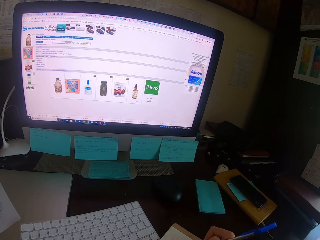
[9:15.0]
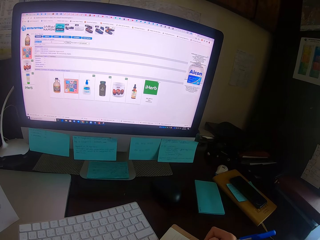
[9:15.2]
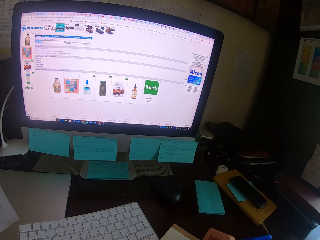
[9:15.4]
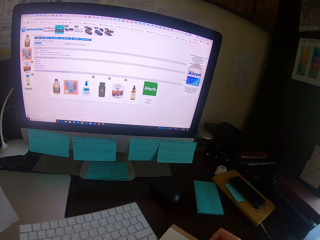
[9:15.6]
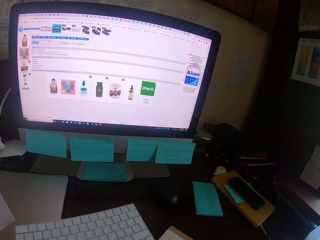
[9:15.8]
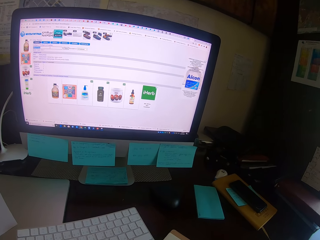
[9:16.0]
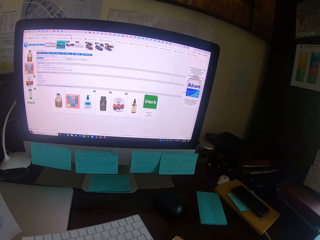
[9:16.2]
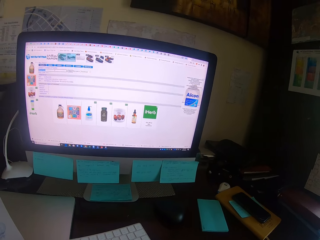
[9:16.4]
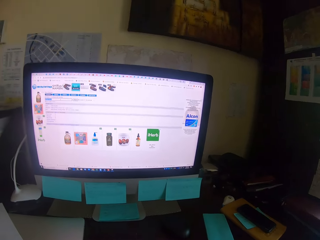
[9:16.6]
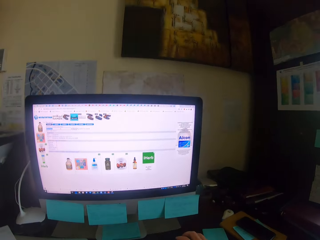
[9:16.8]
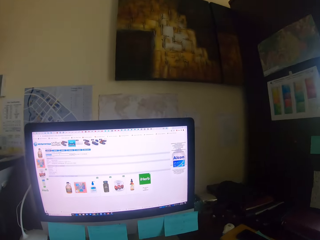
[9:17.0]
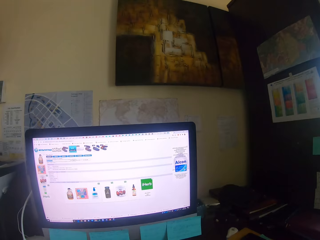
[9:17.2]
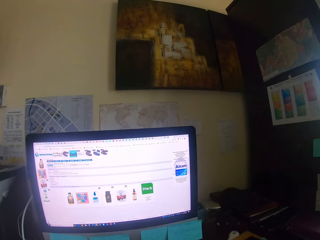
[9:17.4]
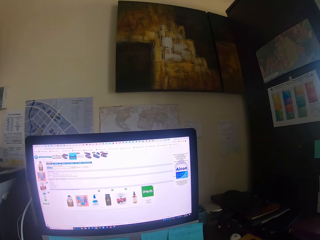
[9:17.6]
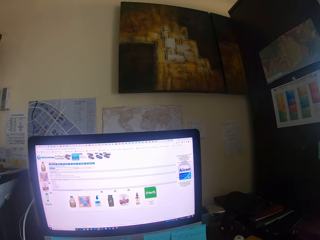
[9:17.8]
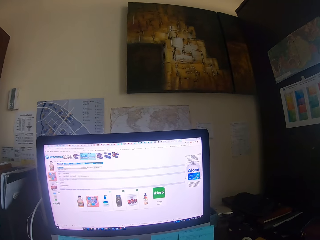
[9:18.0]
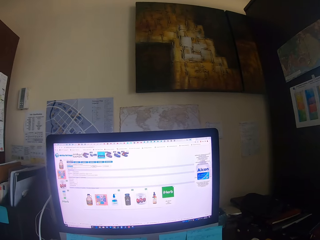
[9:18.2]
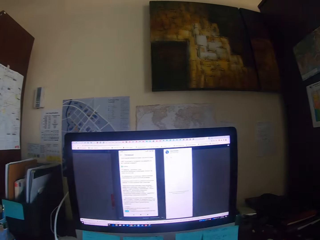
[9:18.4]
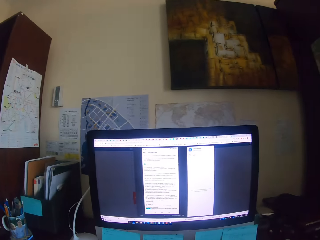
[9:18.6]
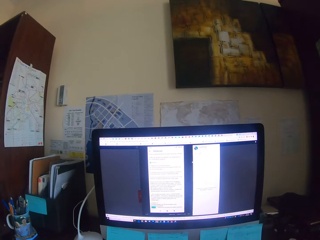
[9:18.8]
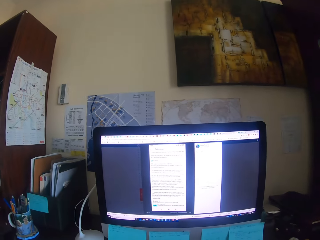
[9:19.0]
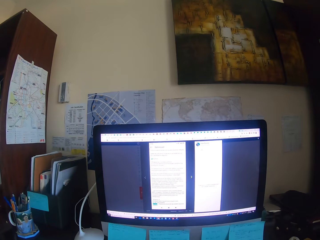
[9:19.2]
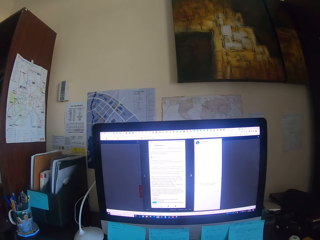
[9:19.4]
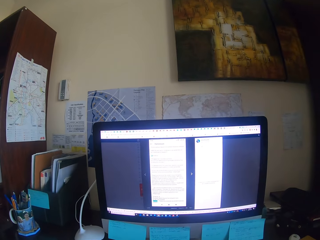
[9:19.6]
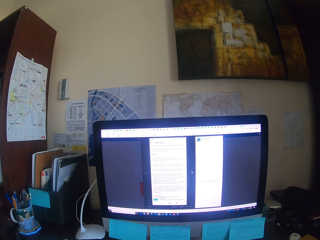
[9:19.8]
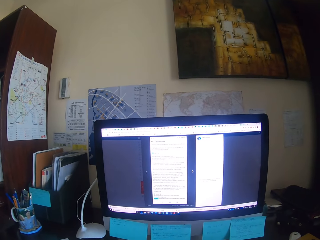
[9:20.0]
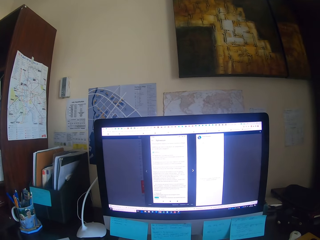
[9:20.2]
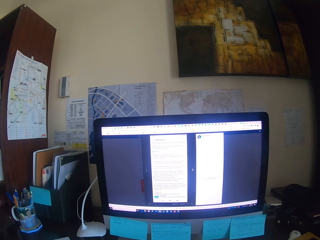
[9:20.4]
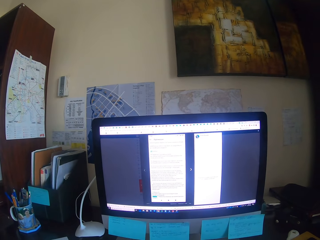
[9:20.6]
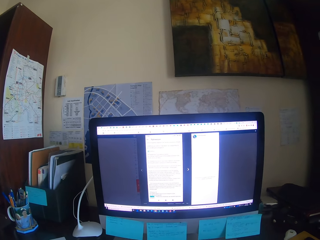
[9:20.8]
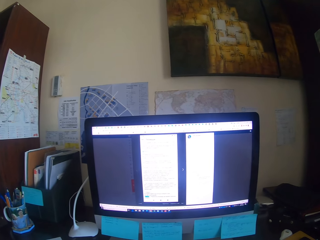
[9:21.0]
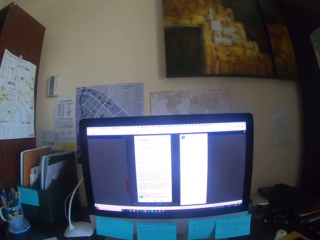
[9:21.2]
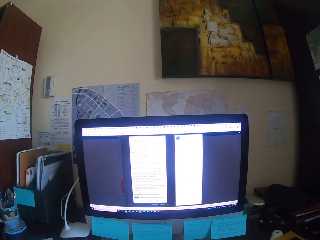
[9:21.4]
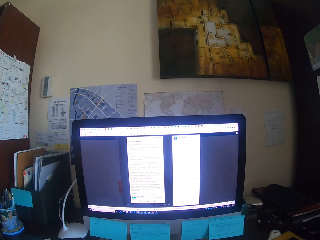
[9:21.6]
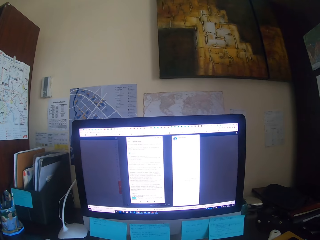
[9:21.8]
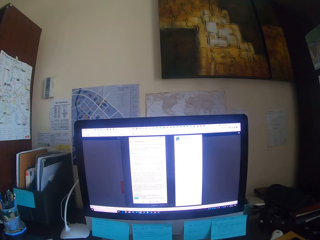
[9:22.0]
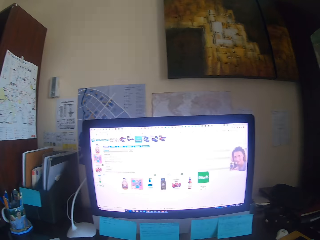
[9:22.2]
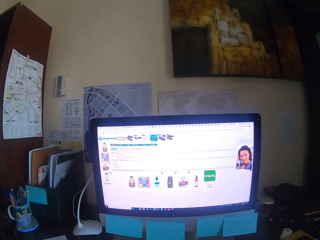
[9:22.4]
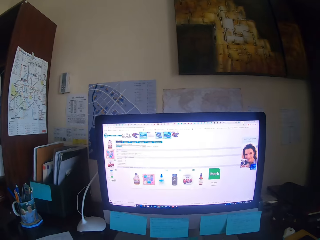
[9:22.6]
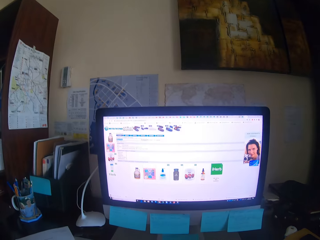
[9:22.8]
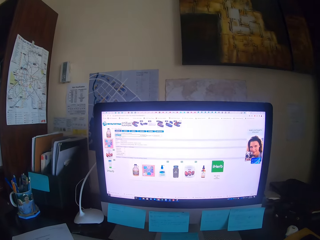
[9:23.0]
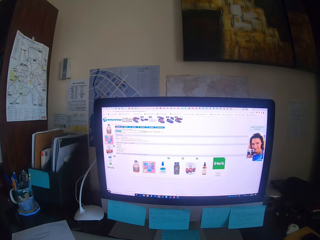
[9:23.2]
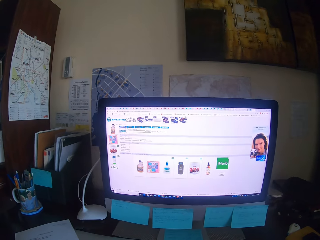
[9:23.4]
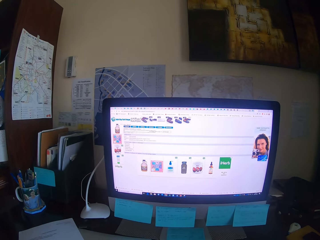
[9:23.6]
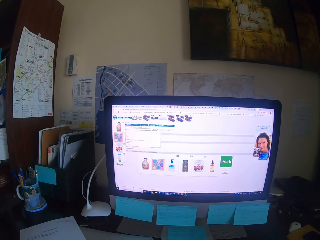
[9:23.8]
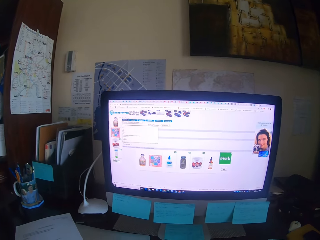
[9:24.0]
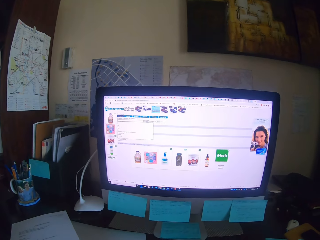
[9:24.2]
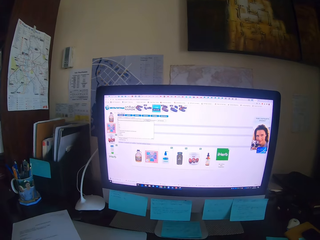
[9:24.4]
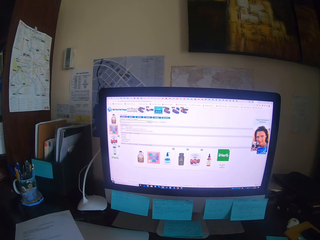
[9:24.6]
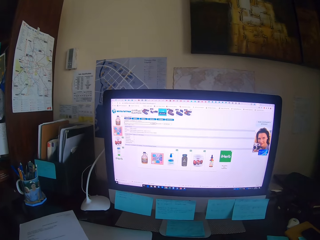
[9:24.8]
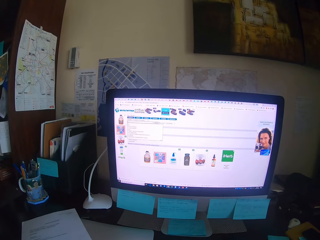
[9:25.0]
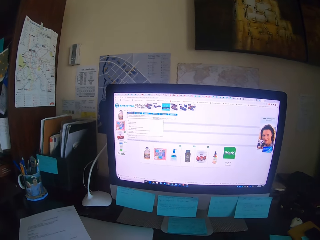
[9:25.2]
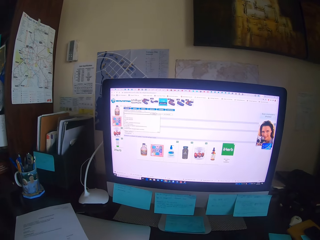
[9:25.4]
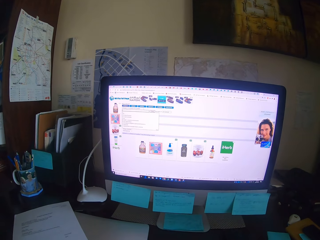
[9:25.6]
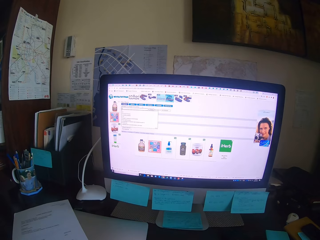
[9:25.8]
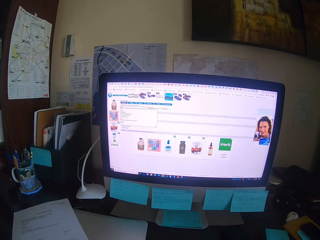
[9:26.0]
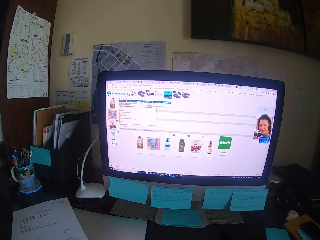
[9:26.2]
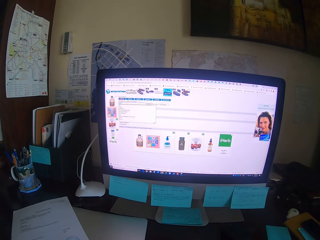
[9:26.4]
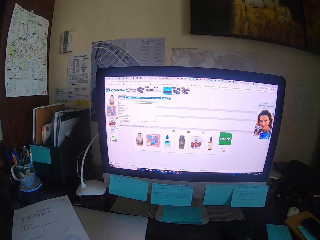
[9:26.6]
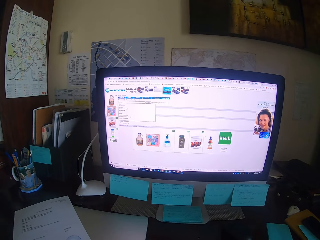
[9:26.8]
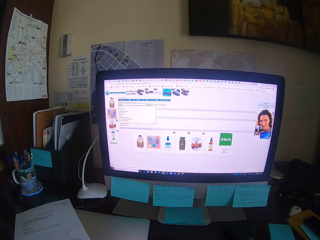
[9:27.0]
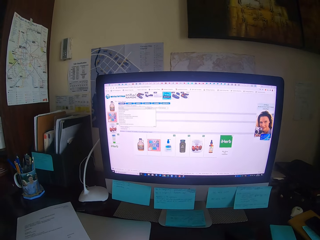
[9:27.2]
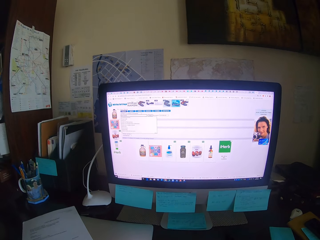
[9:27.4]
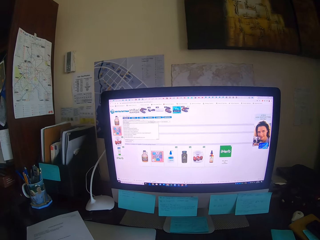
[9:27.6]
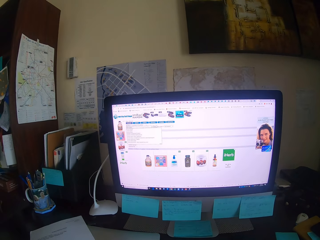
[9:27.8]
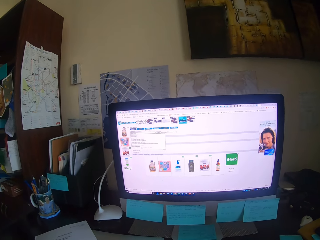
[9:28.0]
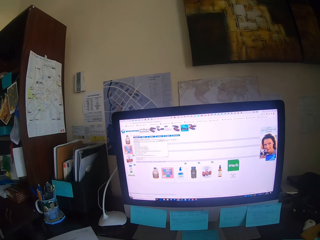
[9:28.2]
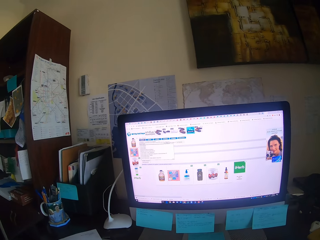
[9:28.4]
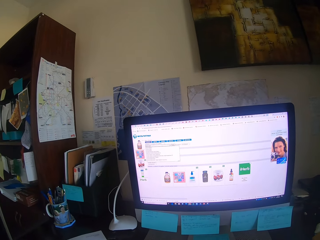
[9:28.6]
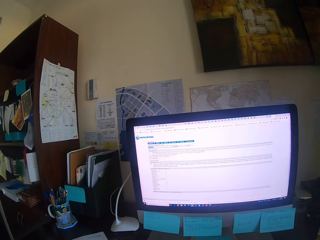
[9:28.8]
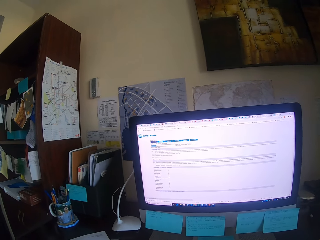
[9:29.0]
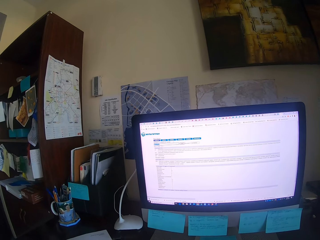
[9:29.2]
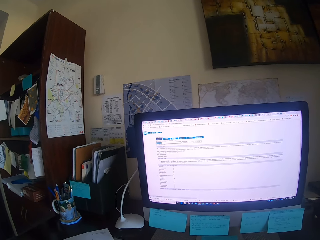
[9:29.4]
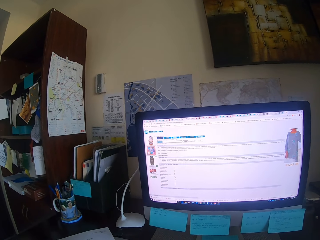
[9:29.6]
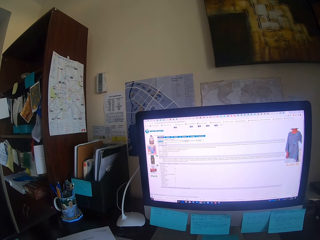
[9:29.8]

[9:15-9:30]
The camera wearer looks at the desktop. They type on a keyboard. They operate the desktop. They focus on a computer. They type on the keyboard.

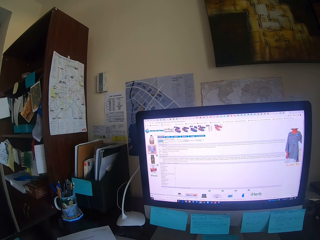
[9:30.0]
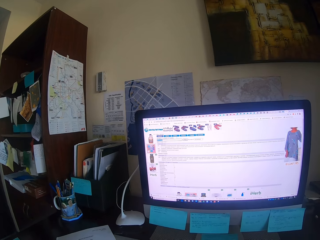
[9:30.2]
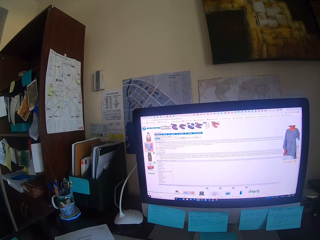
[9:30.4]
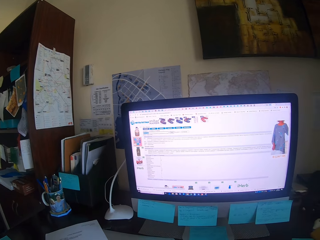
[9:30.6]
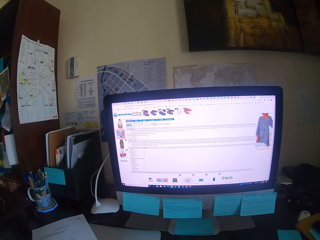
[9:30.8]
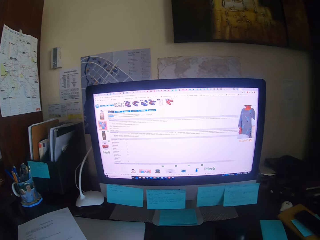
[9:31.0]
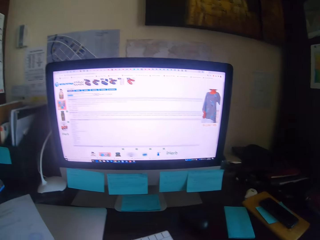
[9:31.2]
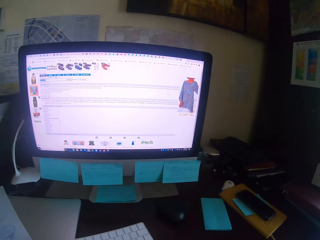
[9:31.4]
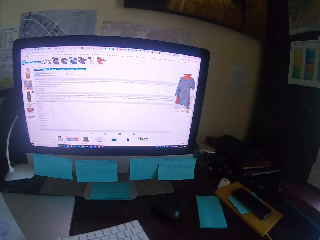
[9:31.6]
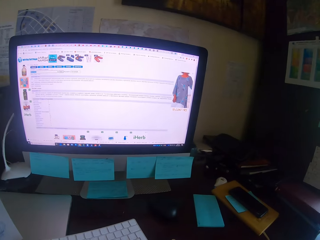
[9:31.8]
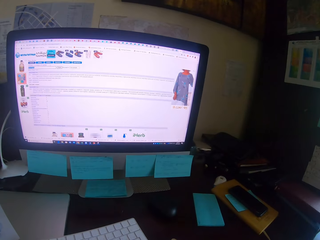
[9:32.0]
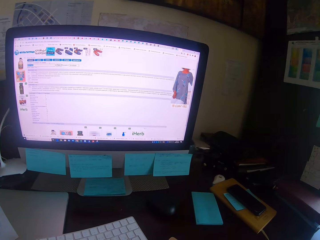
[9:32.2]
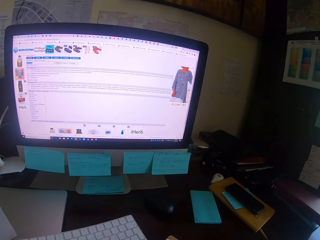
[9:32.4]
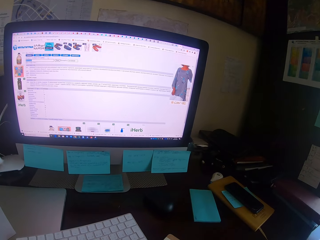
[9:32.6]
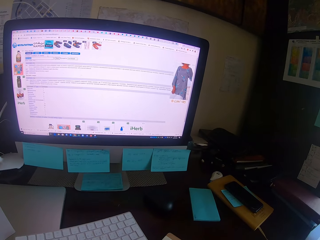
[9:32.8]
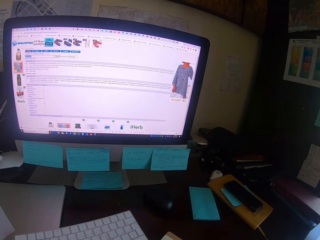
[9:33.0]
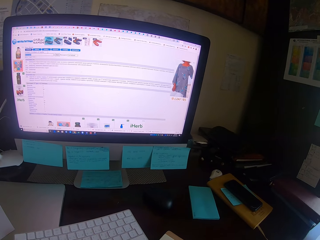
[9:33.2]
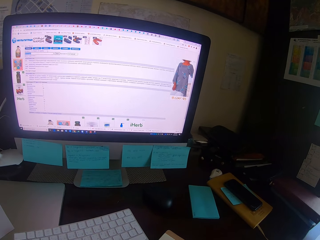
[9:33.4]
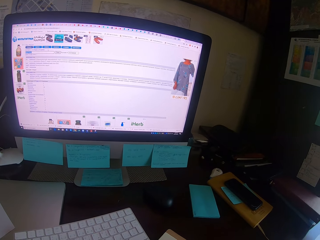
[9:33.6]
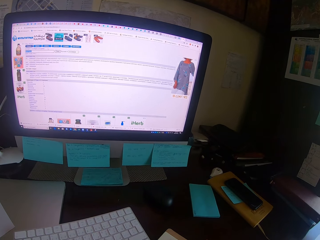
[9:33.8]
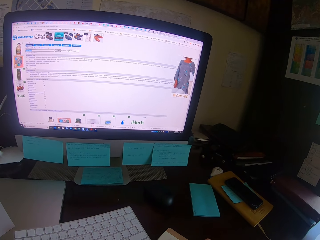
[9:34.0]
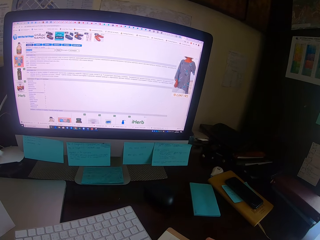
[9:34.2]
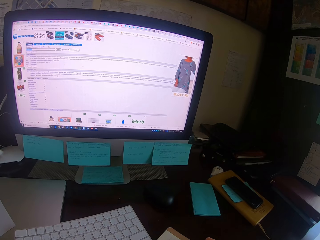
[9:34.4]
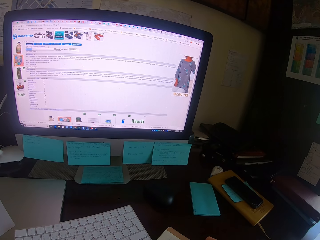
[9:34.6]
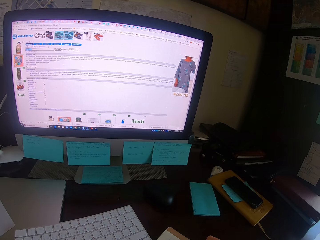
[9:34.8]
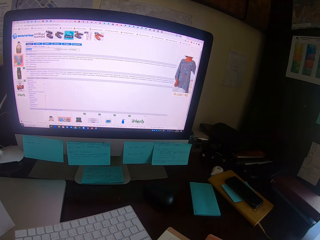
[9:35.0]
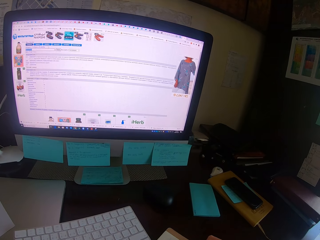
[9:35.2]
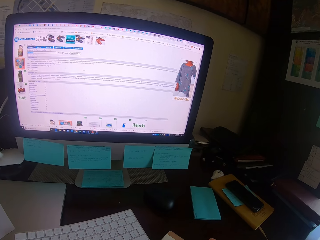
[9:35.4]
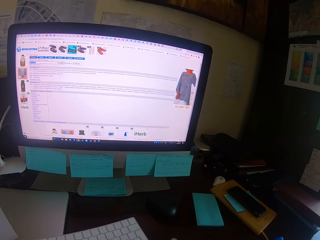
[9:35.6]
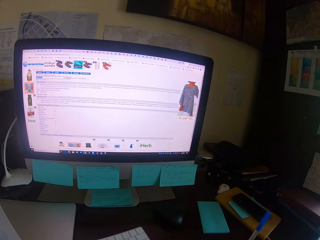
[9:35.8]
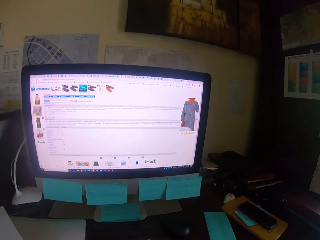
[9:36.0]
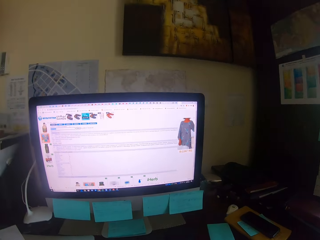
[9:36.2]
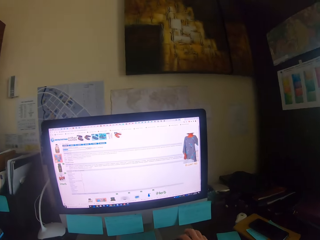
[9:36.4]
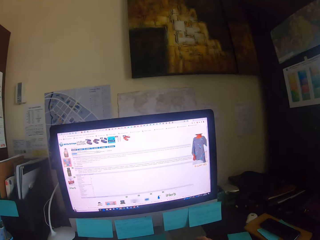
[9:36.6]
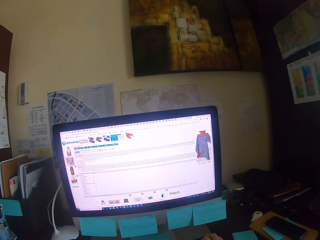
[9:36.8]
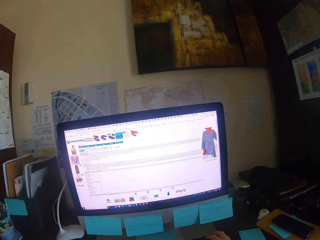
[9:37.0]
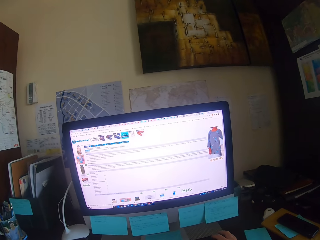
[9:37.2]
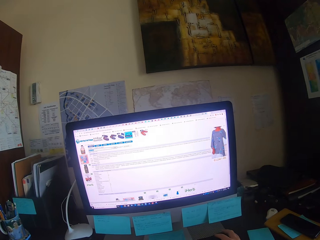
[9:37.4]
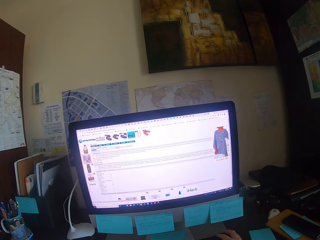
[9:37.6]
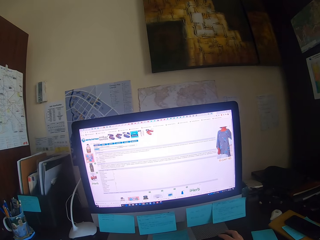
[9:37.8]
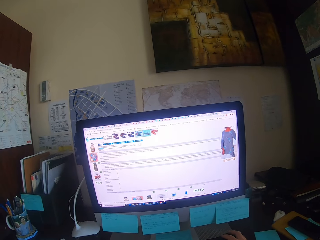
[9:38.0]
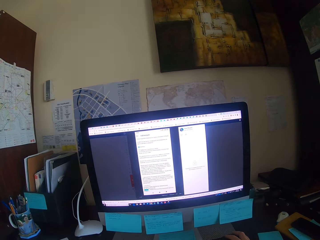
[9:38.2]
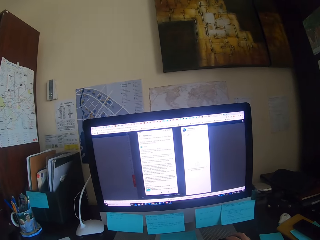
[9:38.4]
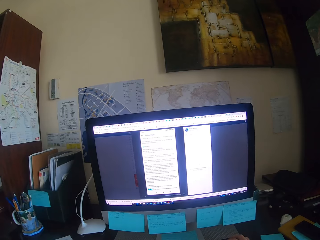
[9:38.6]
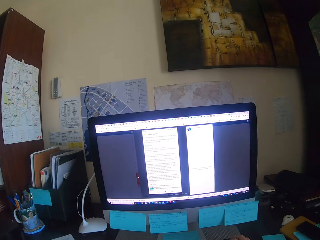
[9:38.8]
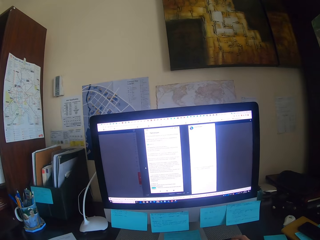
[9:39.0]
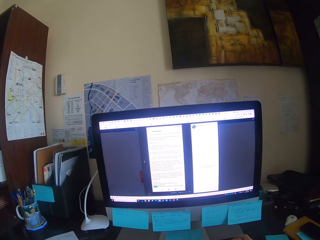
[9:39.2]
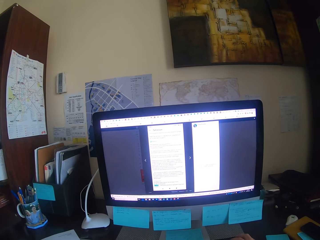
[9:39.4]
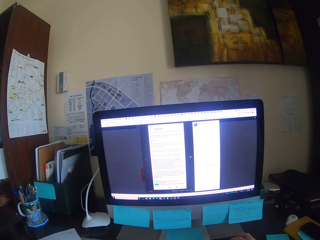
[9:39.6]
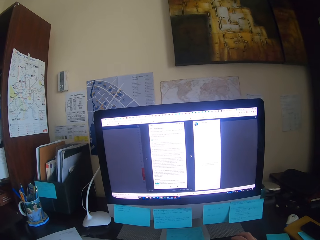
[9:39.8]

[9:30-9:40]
The camera wearer looks round. They write on a book. They put the pen down. They hold a mouse. They type on a keyboard. They operate the desktop.
